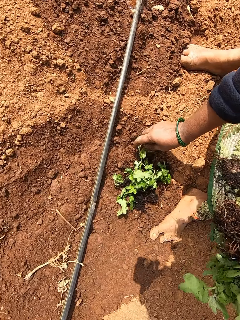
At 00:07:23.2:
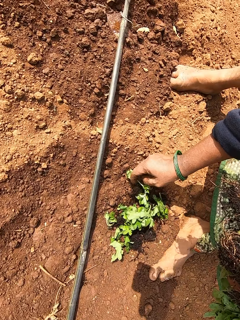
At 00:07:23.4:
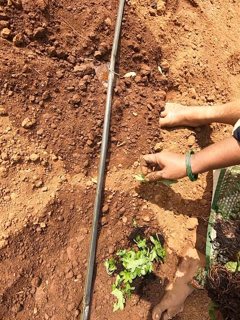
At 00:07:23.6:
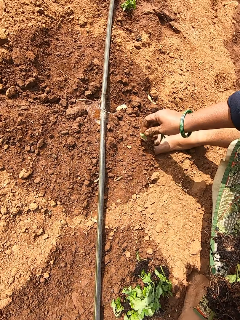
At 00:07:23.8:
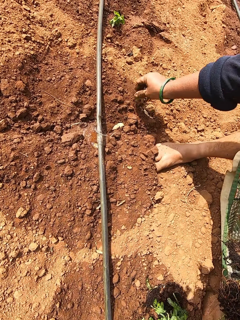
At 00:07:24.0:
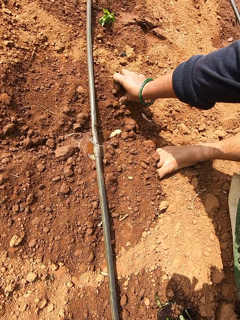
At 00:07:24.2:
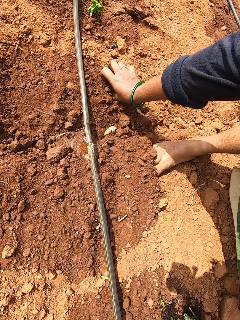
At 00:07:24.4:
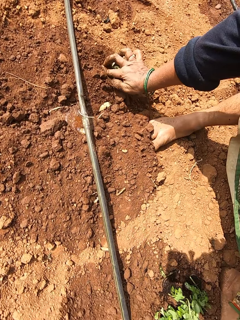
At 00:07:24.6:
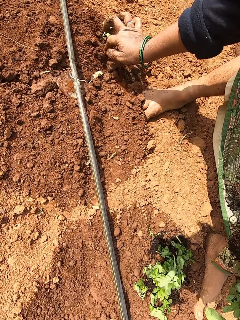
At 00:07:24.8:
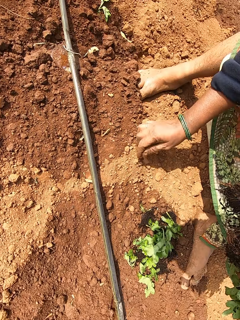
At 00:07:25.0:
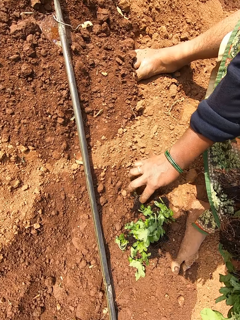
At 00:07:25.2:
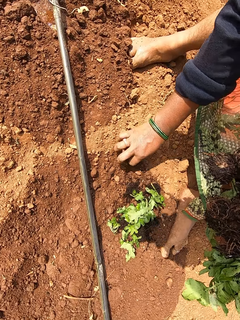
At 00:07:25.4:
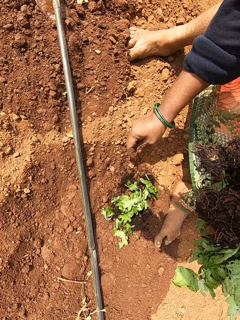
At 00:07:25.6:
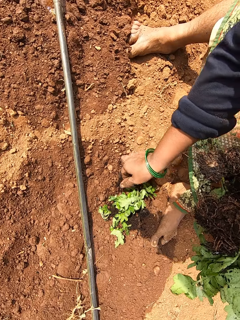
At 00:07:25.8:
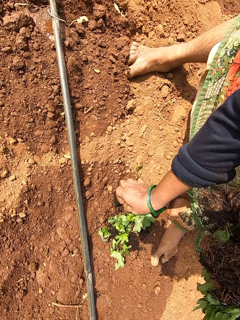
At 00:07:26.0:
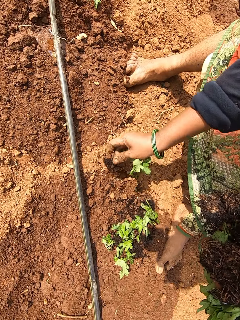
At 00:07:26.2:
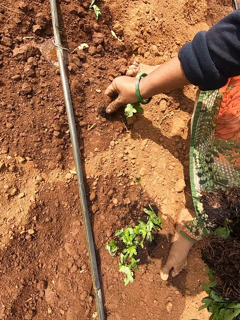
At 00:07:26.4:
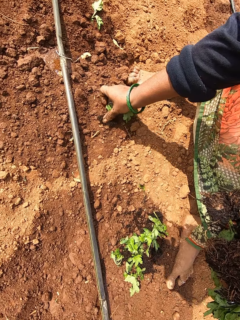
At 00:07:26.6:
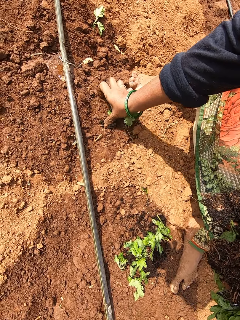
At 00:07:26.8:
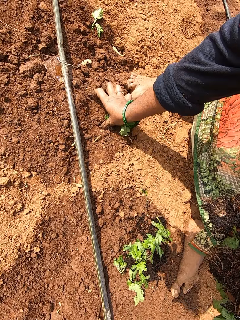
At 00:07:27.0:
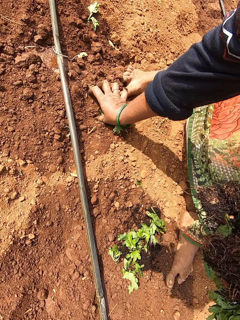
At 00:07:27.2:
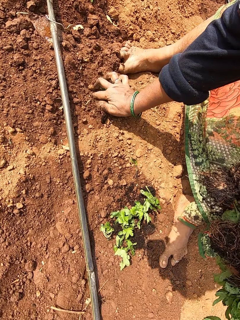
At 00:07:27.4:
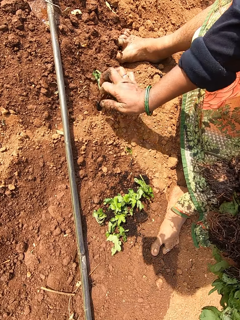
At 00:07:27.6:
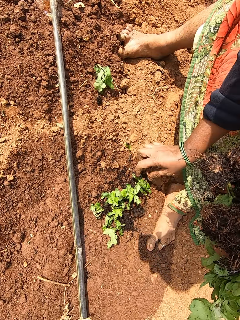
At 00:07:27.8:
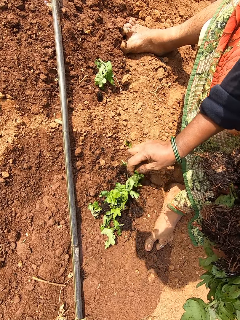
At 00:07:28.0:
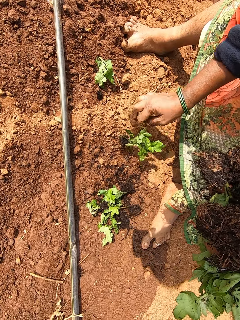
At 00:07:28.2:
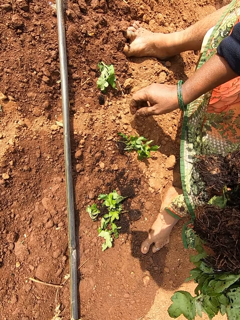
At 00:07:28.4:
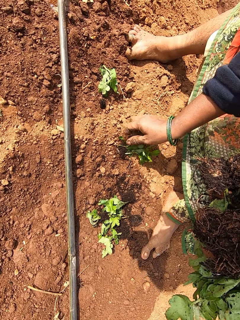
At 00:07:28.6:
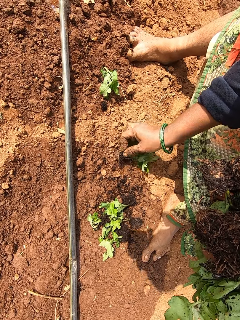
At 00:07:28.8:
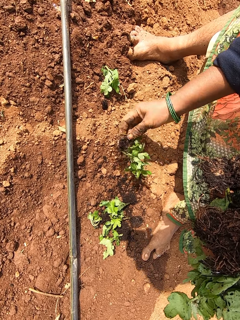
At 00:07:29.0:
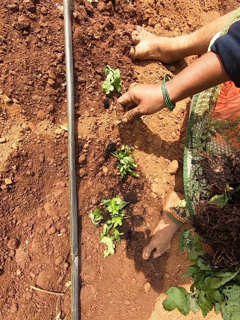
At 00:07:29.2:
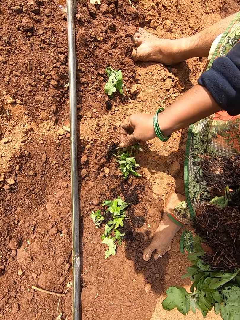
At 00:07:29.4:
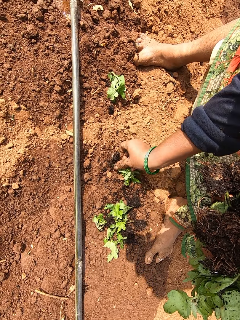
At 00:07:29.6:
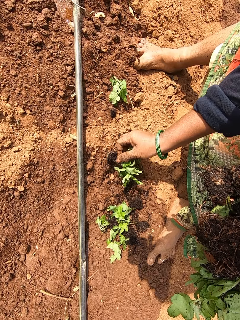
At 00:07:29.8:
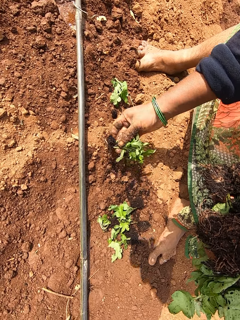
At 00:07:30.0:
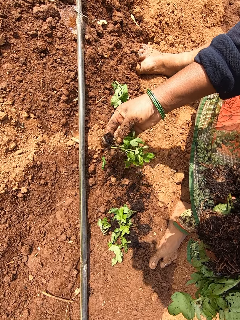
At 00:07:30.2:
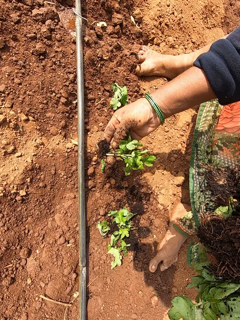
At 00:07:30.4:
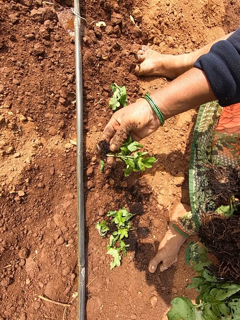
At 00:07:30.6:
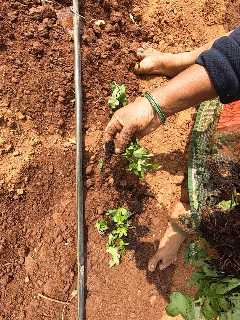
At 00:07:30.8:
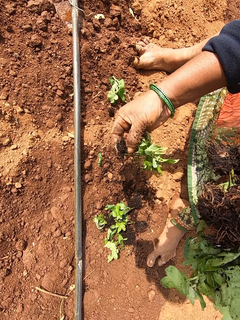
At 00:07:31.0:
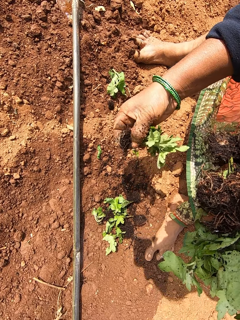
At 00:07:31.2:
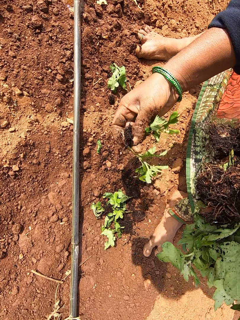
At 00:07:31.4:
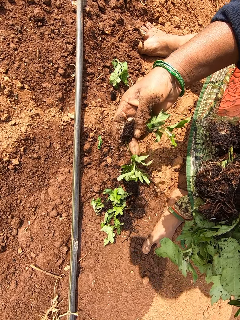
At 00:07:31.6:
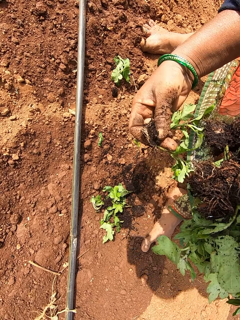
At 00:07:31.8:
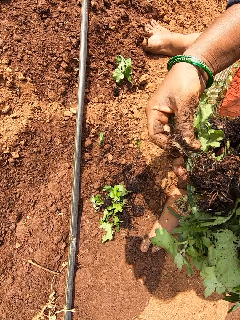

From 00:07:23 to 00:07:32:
The camera wearer picks a collard green vegetable from the ground with her right hand. She plants the collard green vegetable in her right hand into the ground. She picks a collard green vegetable from the ground with her right hand. She plants the collard green vegetable in her right hand into the ground. She picks a collard green vegetable from the ground with her right hand.

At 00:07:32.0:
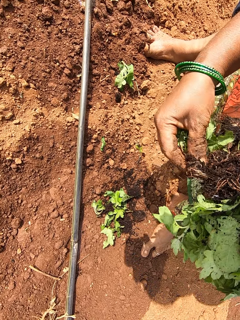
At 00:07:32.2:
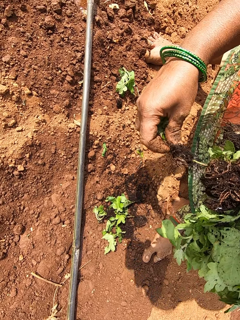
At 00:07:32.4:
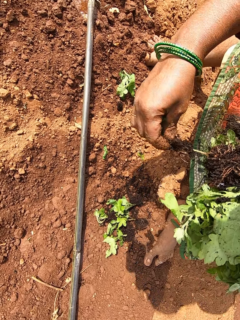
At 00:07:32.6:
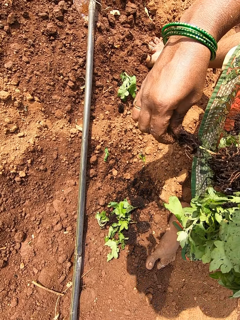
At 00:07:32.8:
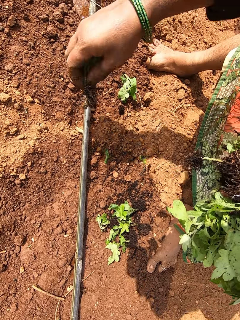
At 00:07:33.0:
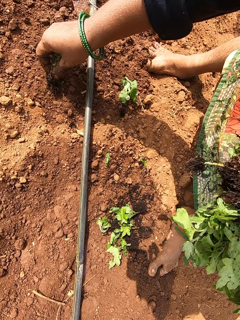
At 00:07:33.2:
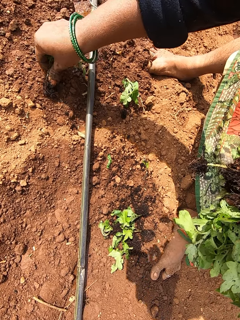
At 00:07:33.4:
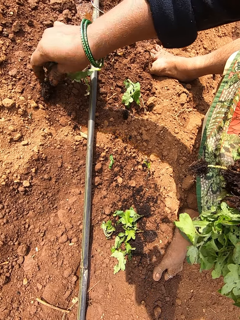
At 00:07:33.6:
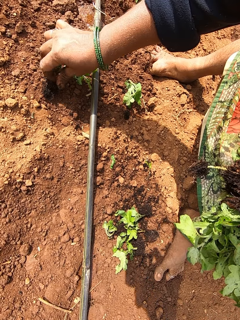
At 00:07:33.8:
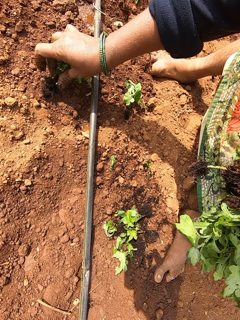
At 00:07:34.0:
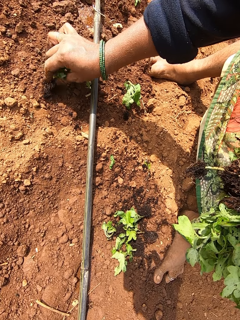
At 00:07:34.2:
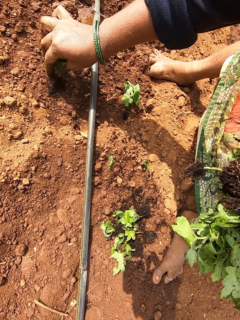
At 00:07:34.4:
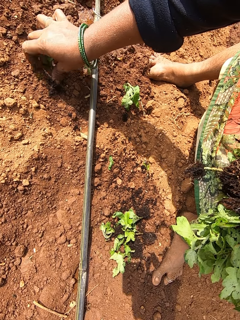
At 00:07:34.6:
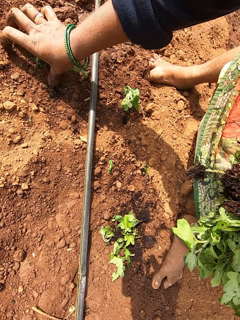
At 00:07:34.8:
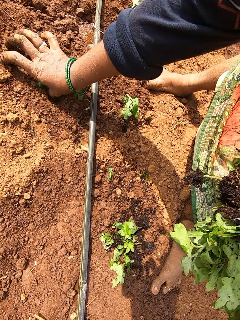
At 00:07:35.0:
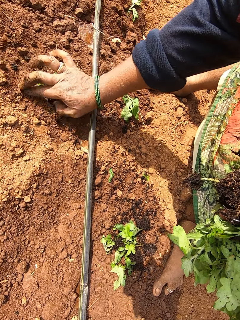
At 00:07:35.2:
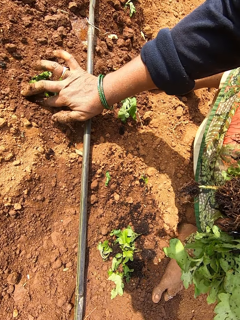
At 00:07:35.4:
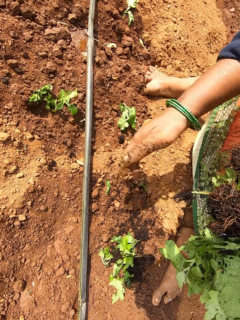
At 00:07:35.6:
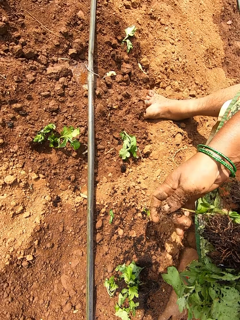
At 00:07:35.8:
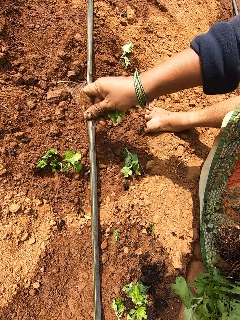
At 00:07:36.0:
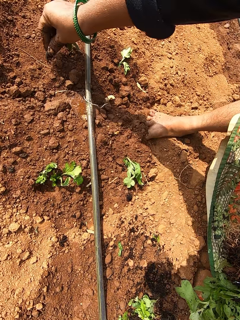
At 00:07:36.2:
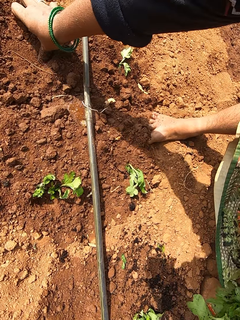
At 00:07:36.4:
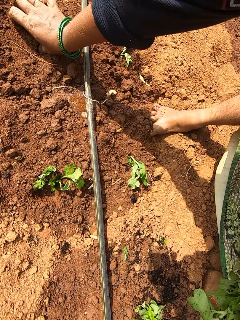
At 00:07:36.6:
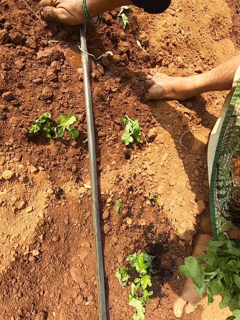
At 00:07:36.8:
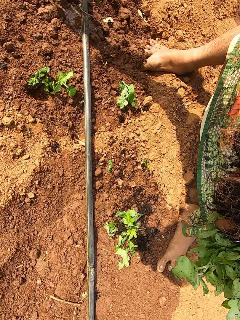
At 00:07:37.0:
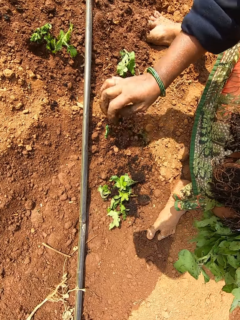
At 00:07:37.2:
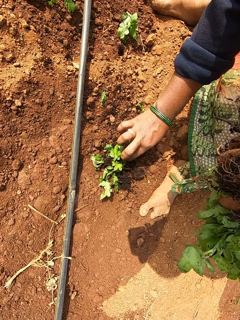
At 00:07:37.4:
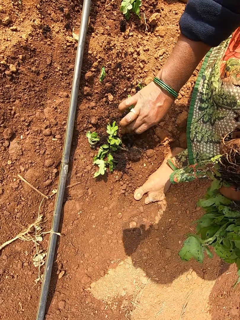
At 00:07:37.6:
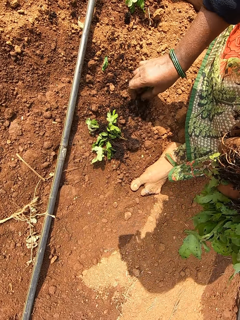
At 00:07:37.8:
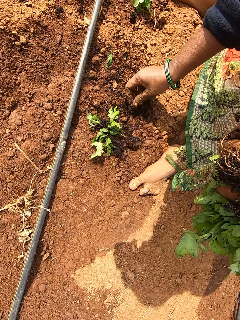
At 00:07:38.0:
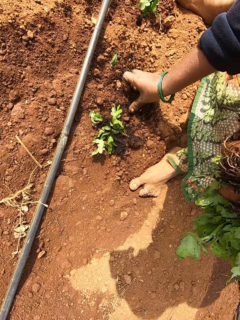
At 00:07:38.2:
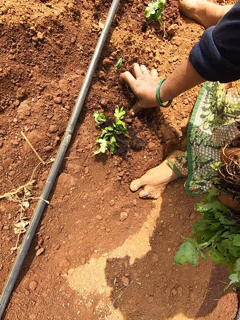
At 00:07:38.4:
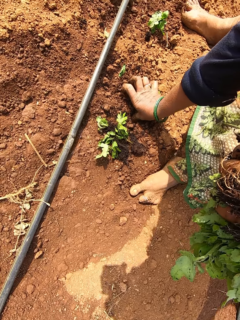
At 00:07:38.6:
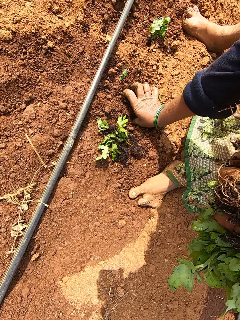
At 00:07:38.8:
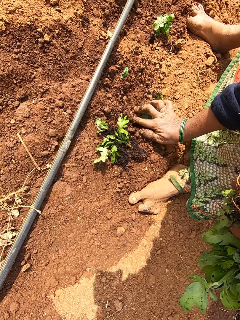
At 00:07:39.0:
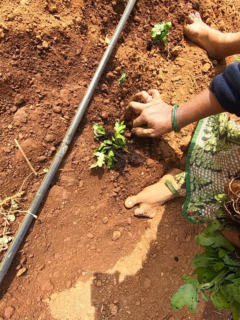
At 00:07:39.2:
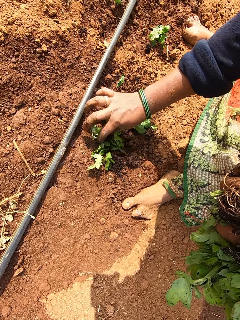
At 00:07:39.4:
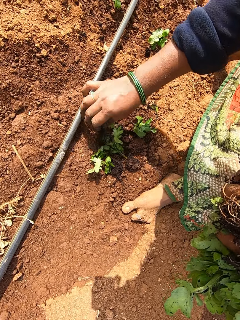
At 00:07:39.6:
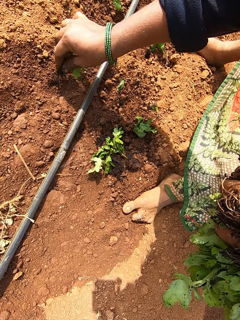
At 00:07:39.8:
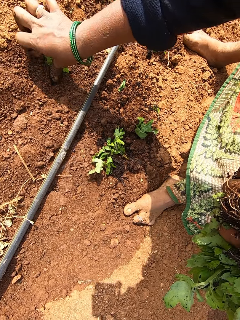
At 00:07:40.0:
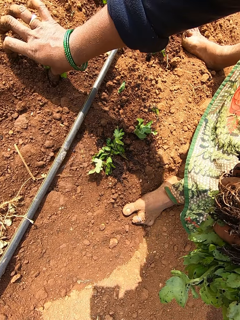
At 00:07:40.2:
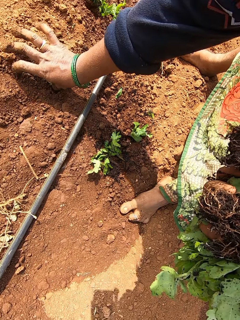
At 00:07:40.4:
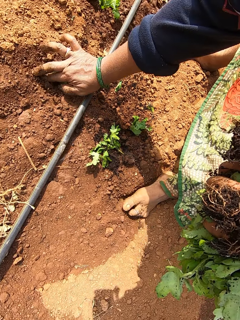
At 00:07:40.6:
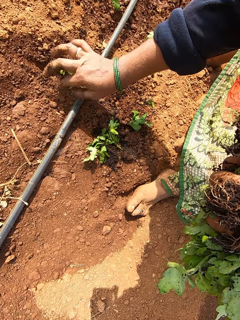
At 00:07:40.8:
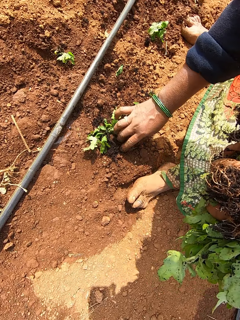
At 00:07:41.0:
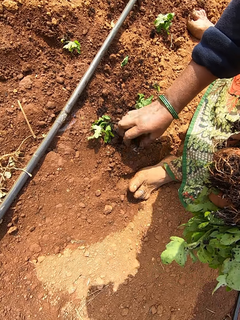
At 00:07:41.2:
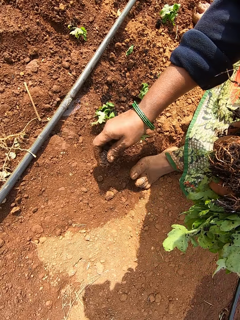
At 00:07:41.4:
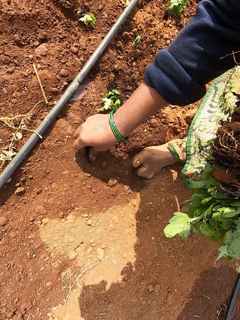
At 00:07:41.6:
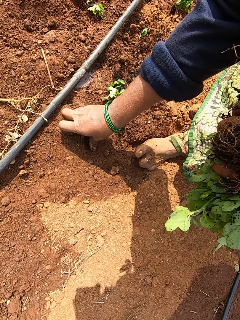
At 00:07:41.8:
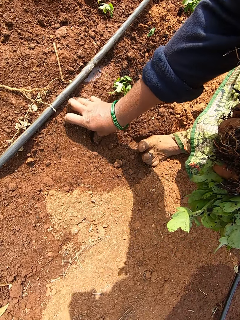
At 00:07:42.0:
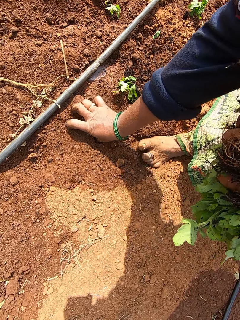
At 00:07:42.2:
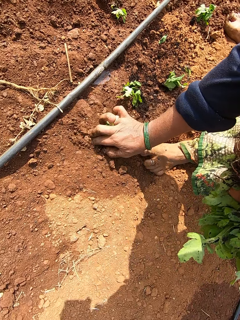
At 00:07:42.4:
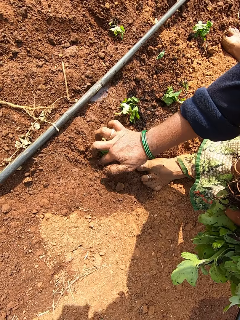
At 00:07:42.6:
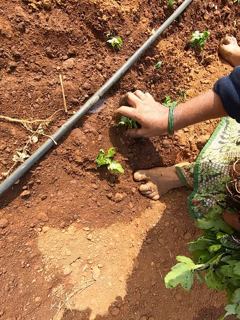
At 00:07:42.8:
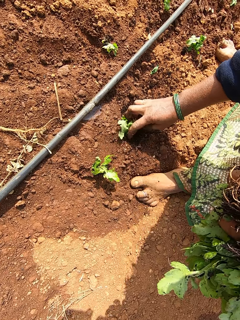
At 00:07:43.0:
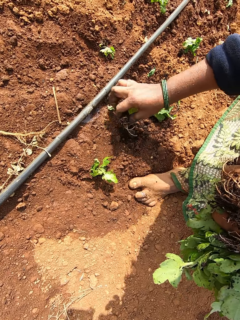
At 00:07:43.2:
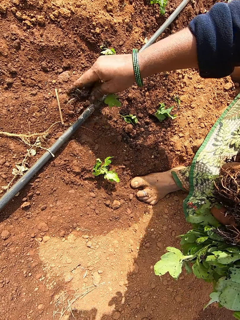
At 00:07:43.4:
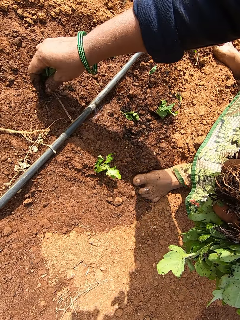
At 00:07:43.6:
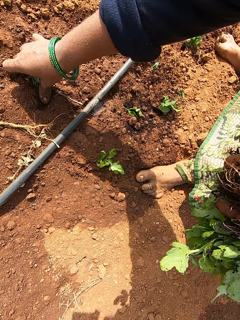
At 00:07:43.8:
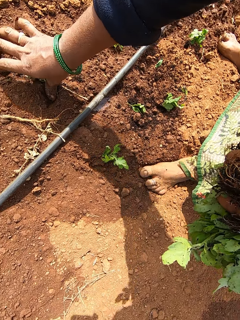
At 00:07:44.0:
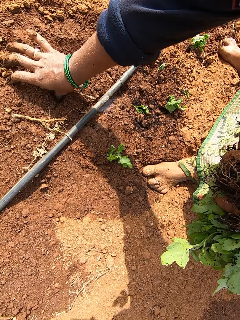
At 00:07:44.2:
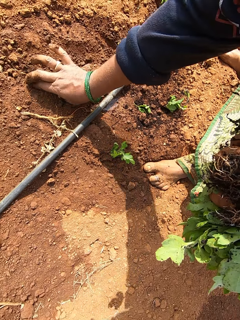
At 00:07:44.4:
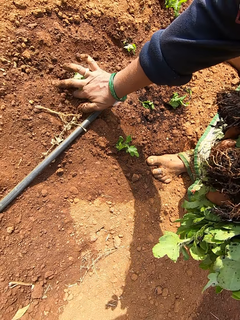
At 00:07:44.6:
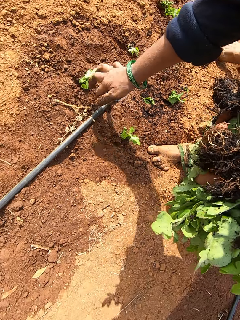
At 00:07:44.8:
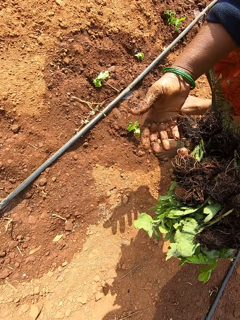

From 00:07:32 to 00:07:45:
The camera wearer holds the collard green vegetable with both hands. She pulls the collard green vegetable from her left hand with her right hand. She plants the collard green vegetable in her right hand into the ground. She picks a collard green vegetable from the collard green vegetables in her left hand with her right hand. She plants the collard green vegetable in her right hand into the ground. She picks a collard green vegetable from the ground with her right hand. She plants the collard green vegetable in her right hand into the ground. She picks a collard green vegetable from the ground with her right hand. She plants the collard green vegetable in her right hand into the ground. She picks a collard green vegetable from the ground with her right hand. She plants the collard green vegetable in her right hand into the ground. She picks a collard green vegetable from the ground with her right hand. She plants the collard green vegetable in her right hand into the ground.
